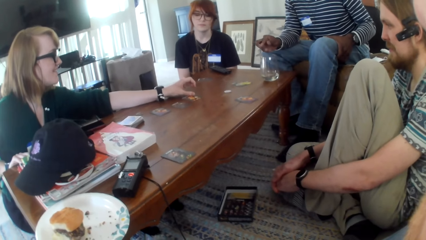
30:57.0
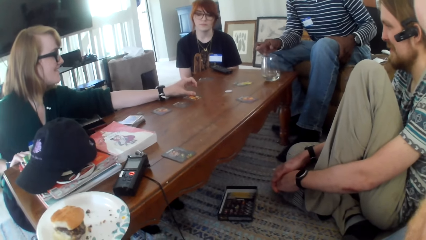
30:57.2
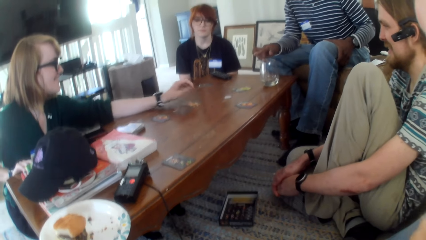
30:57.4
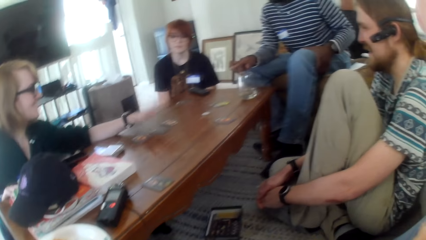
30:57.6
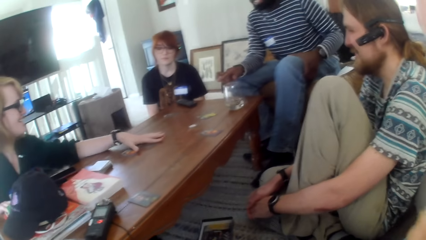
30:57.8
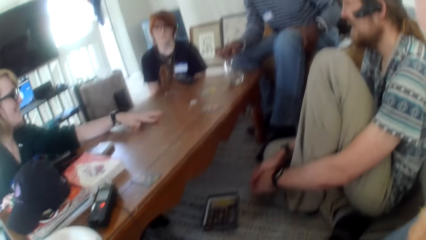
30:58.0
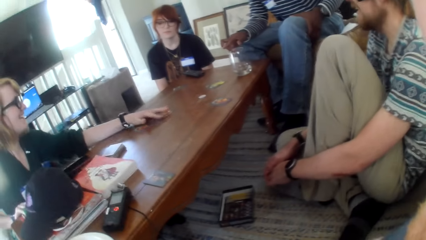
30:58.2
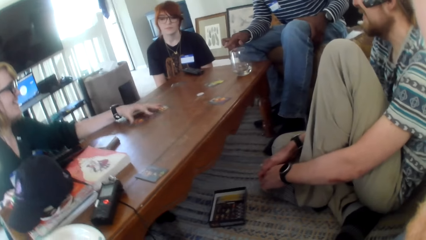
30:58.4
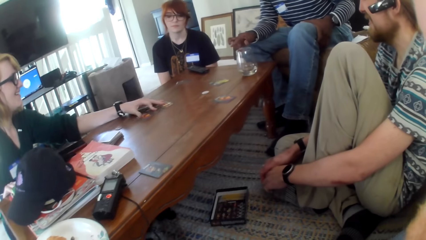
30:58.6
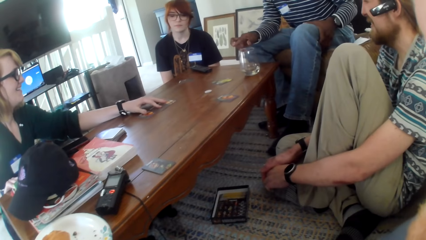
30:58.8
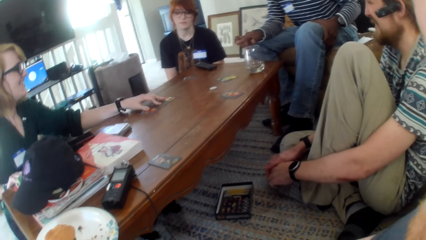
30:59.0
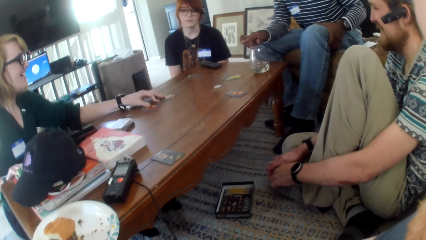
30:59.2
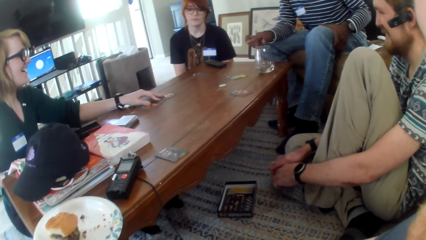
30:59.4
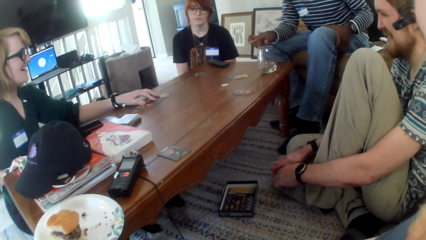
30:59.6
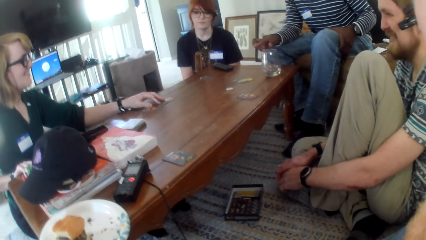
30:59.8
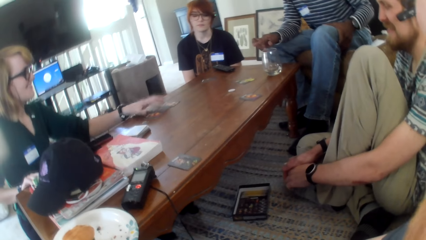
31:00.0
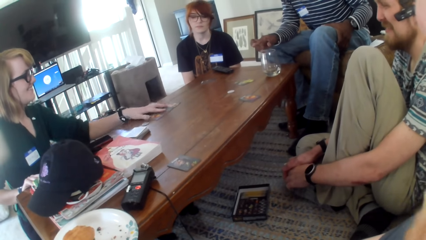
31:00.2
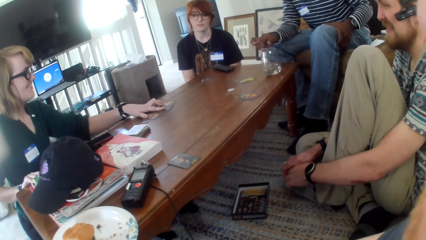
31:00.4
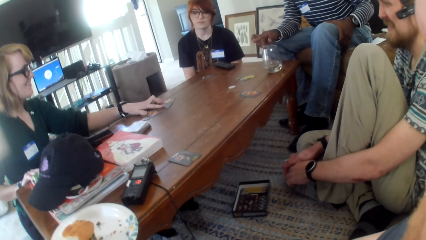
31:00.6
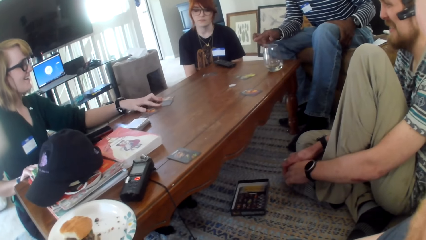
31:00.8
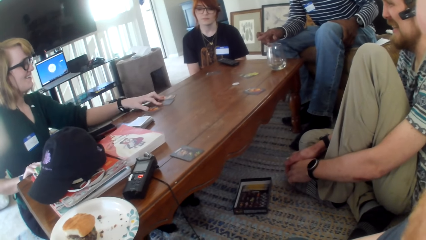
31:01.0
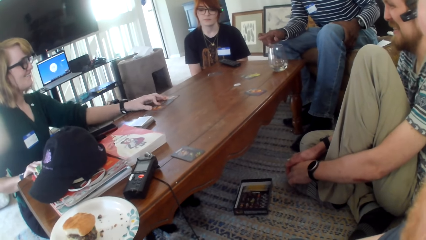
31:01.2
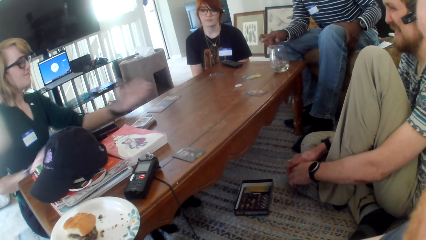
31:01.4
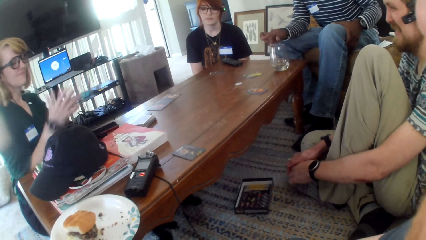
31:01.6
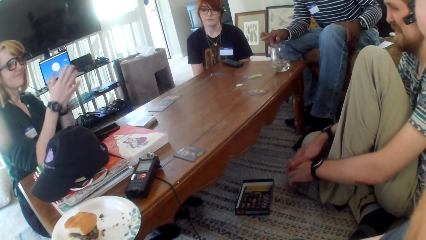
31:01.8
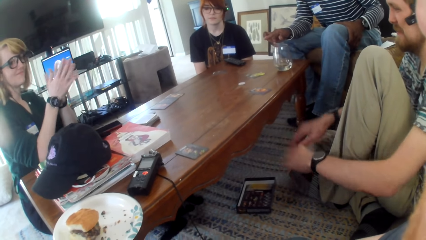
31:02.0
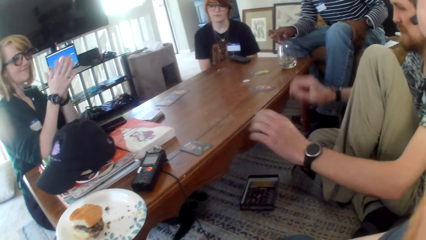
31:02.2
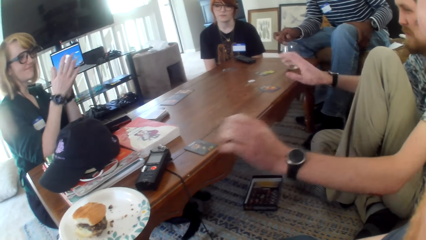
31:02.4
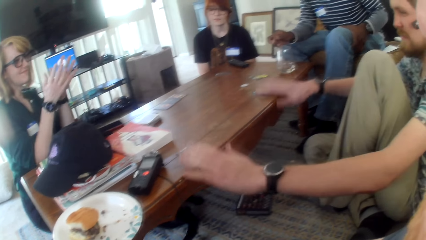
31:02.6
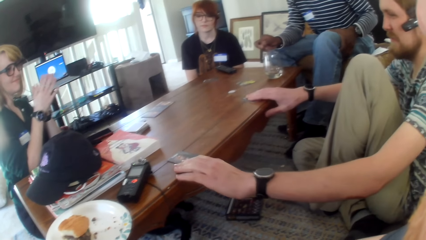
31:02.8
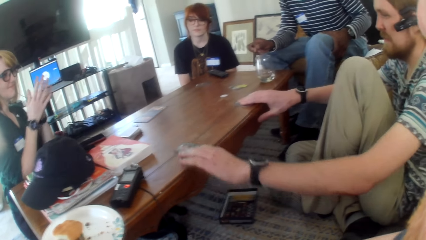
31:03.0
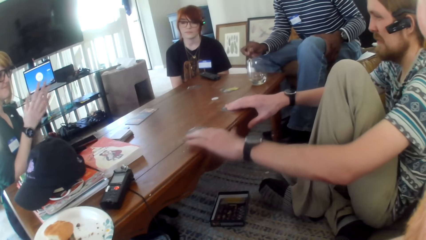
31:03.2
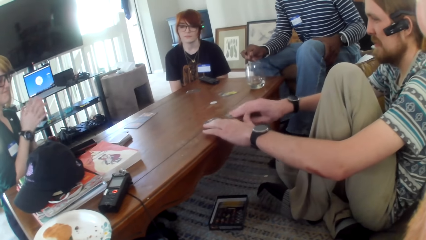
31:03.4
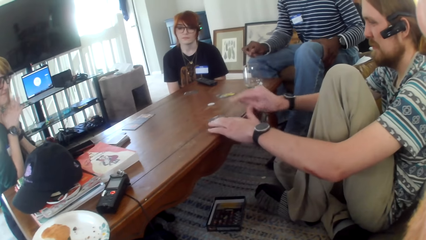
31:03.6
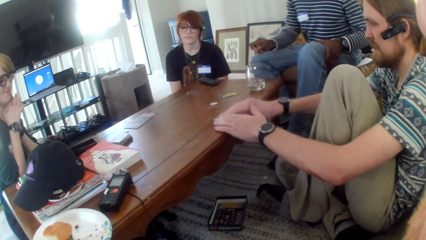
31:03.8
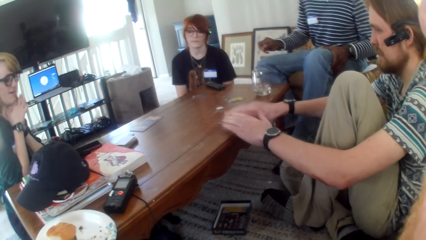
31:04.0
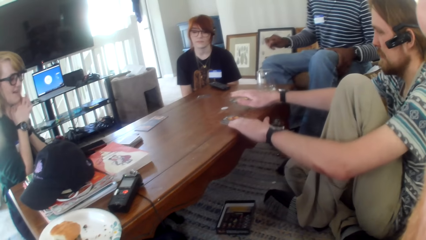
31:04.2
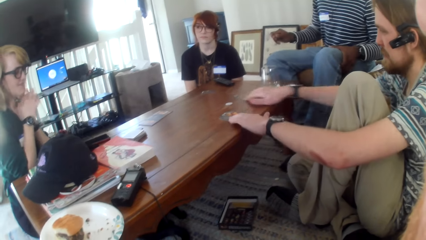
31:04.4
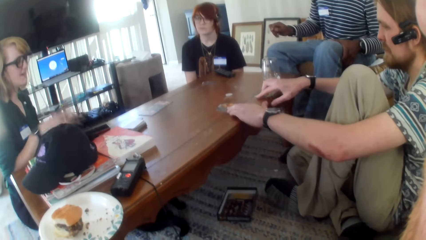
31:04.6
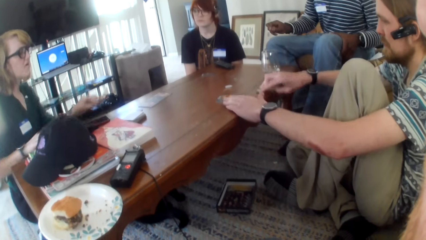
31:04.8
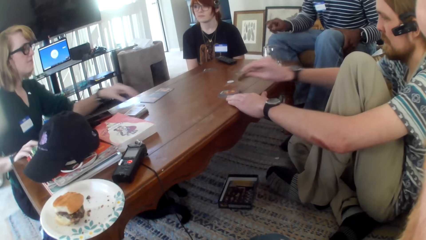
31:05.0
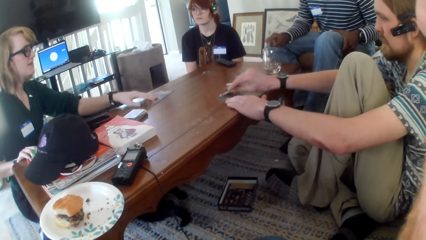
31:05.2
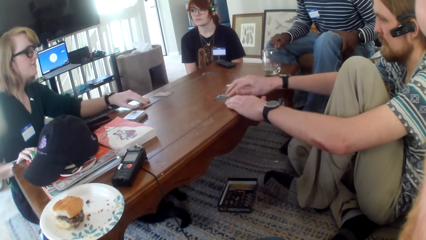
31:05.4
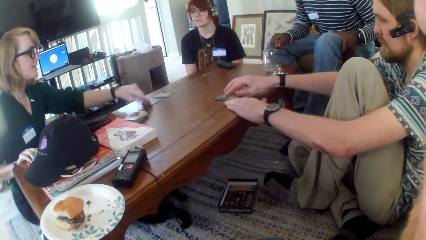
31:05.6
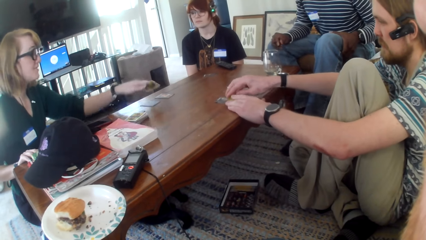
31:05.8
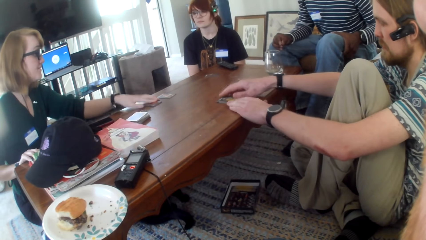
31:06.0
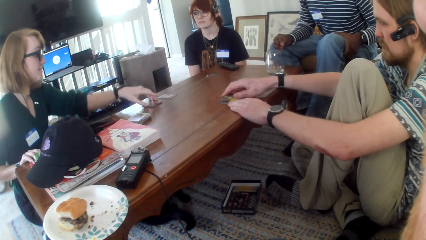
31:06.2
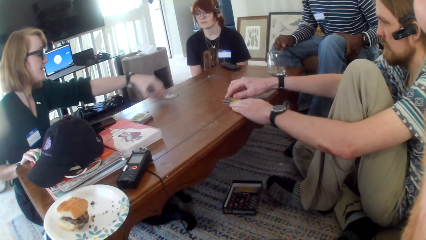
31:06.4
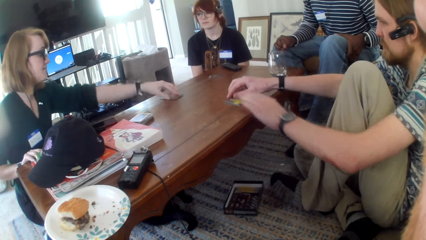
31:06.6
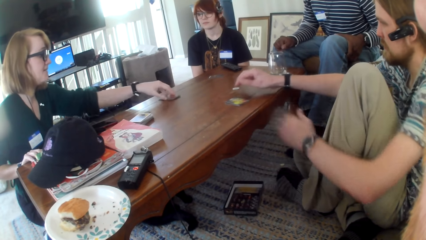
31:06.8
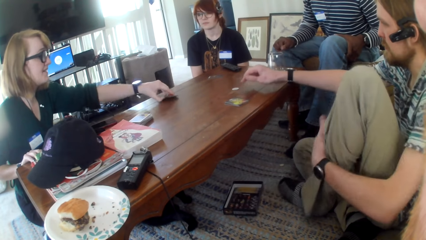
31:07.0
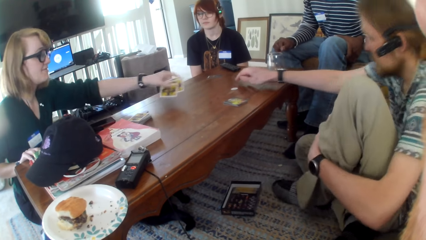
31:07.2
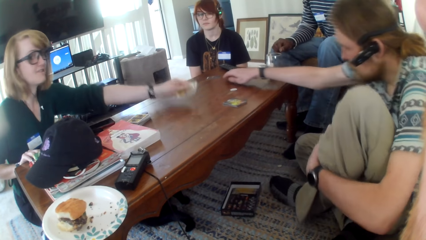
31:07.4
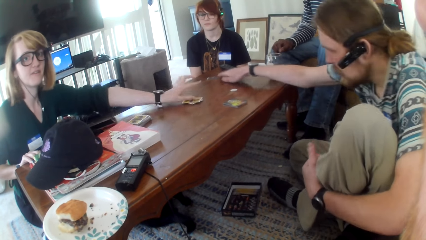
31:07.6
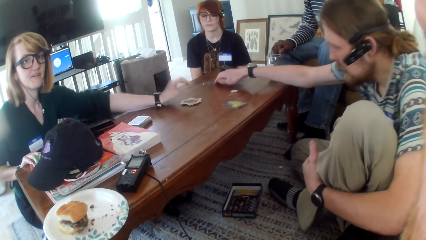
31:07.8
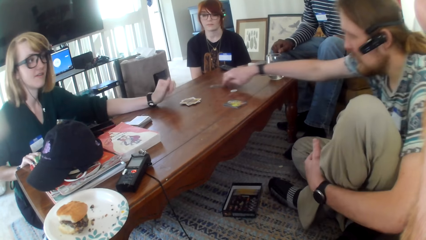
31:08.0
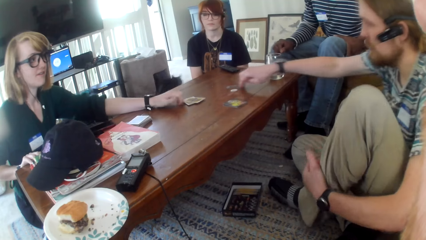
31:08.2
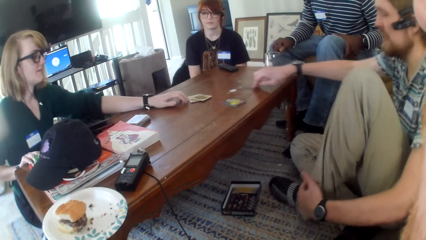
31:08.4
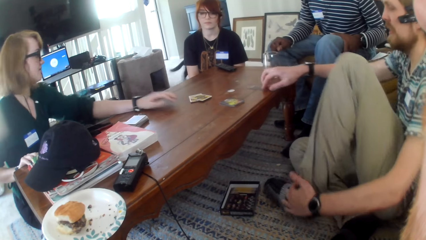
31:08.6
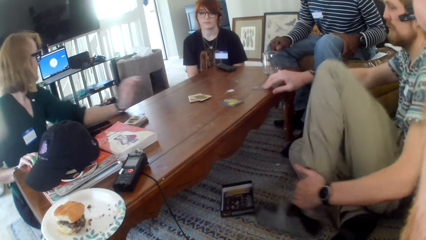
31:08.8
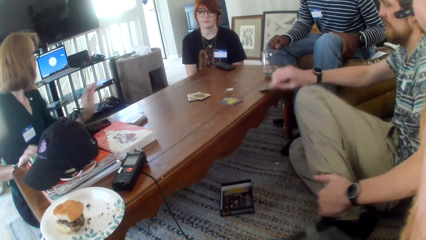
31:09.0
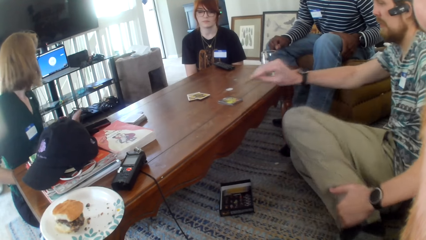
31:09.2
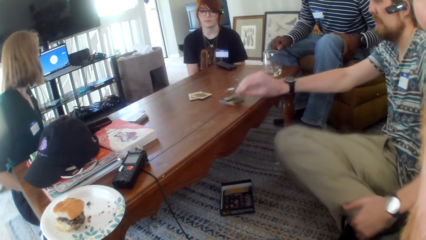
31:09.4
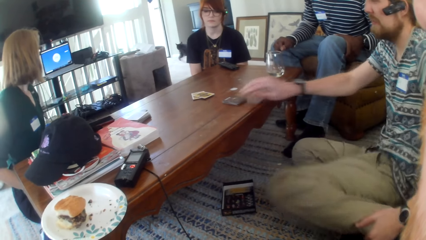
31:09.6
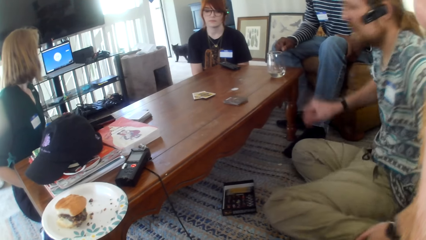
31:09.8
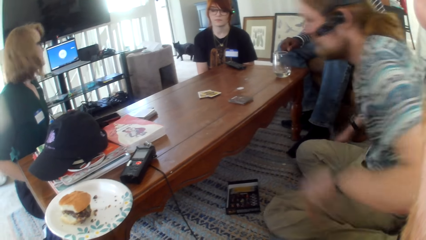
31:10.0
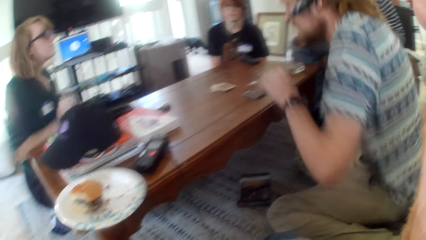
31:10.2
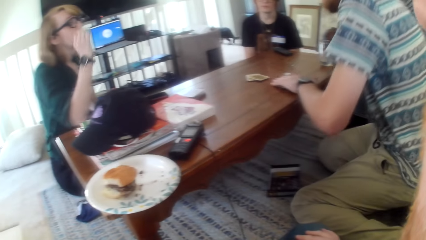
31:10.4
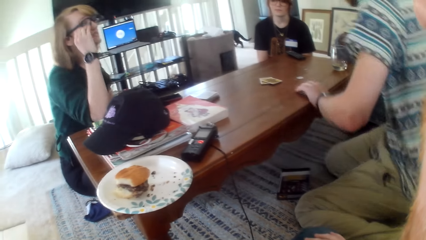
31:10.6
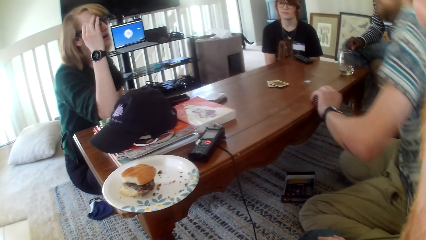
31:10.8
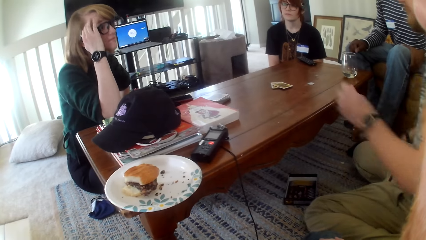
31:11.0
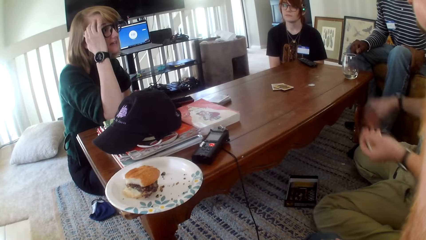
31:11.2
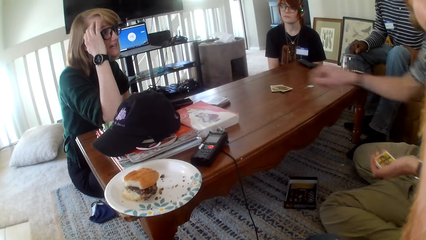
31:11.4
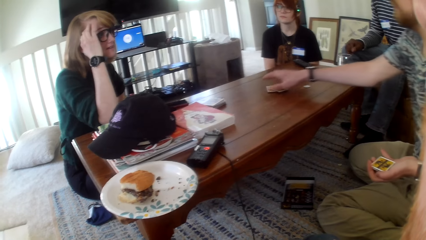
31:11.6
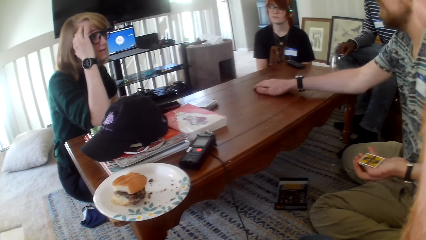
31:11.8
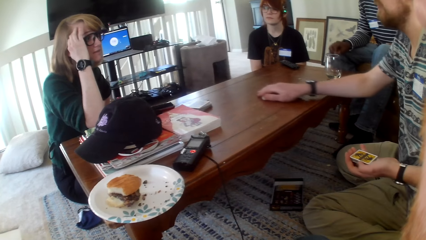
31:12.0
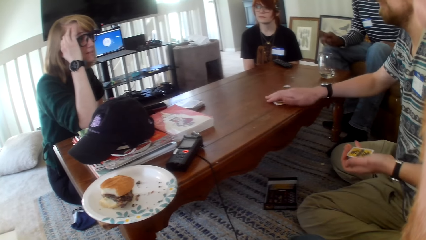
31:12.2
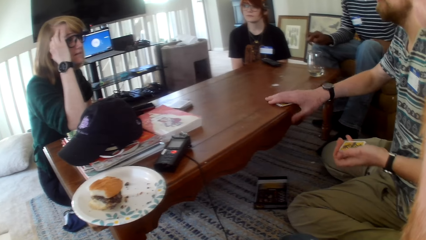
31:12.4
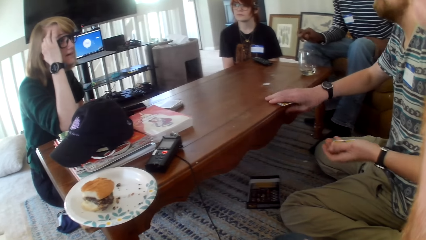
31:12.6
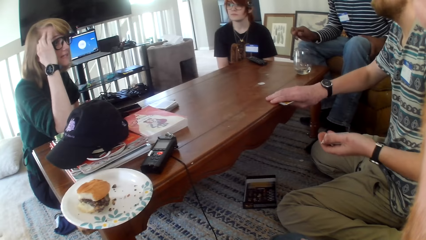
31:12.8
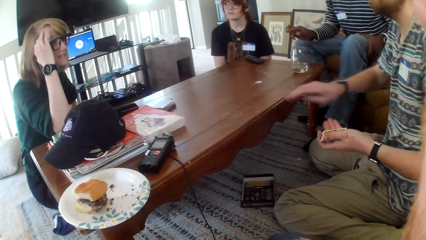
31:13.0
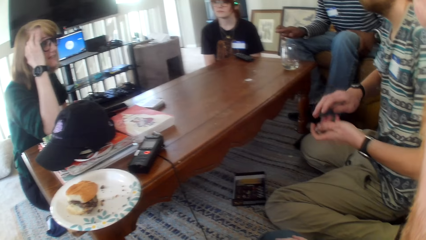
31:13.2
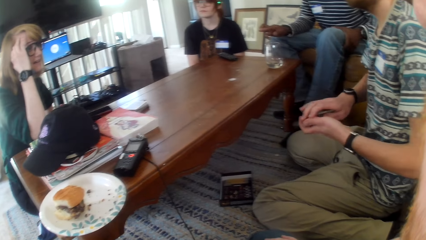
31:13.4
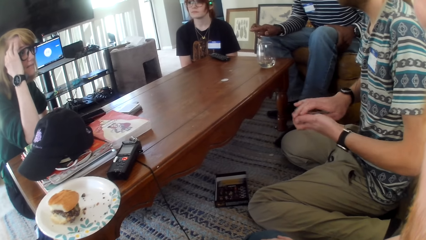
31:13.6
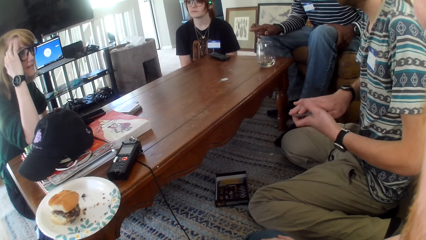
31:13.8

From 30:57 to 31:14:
A person turns a card. Another person talks. A third person picks up cards. A fourth person talks.
